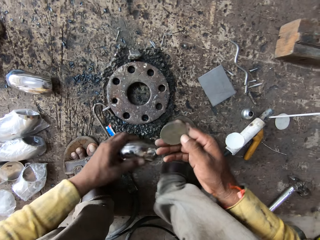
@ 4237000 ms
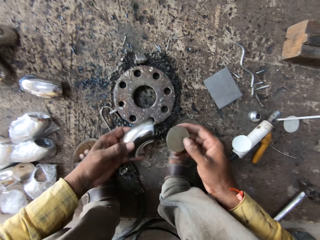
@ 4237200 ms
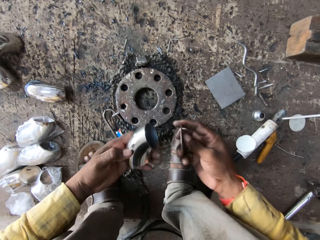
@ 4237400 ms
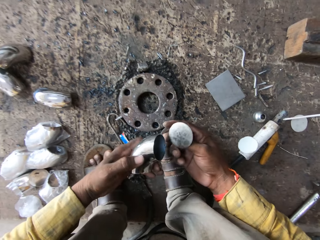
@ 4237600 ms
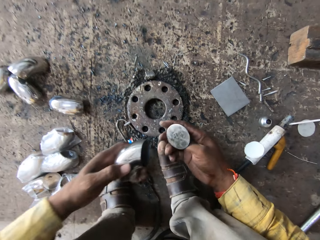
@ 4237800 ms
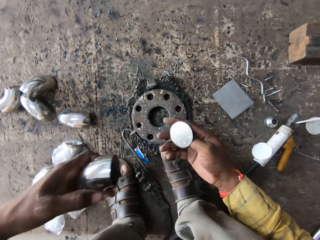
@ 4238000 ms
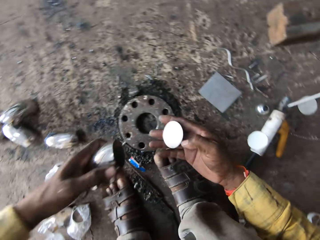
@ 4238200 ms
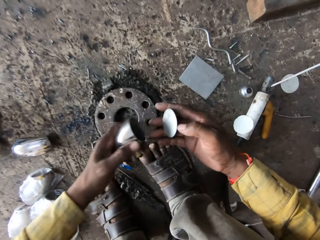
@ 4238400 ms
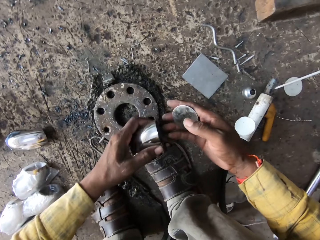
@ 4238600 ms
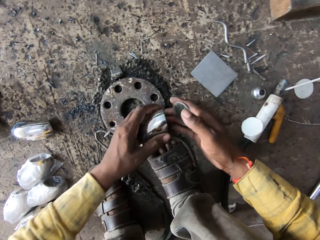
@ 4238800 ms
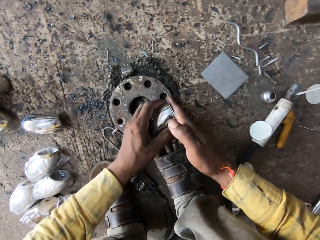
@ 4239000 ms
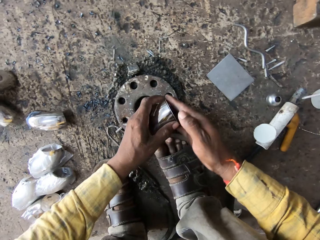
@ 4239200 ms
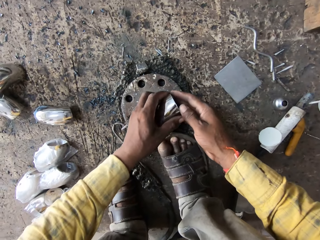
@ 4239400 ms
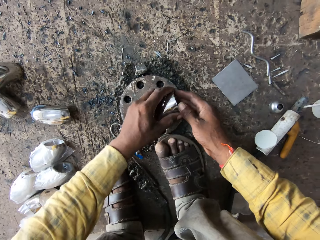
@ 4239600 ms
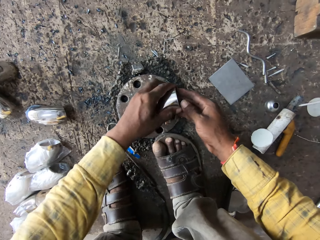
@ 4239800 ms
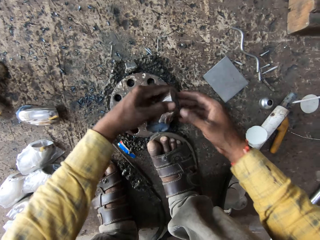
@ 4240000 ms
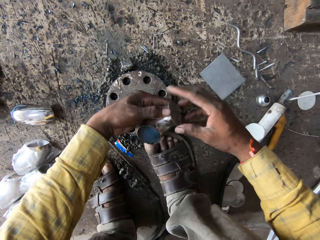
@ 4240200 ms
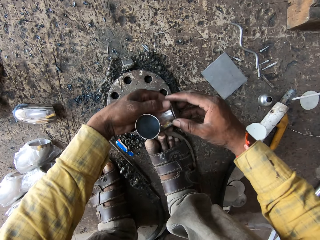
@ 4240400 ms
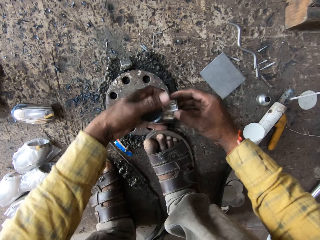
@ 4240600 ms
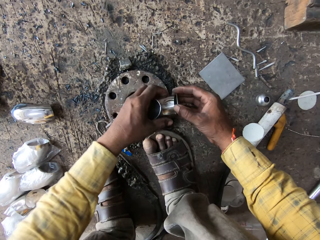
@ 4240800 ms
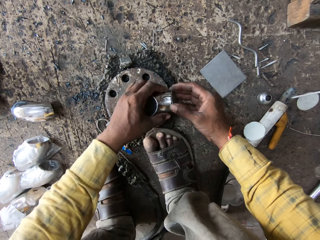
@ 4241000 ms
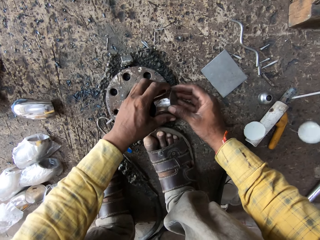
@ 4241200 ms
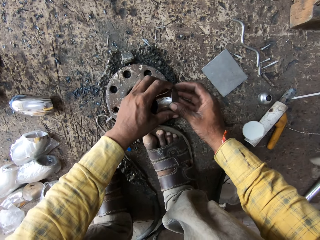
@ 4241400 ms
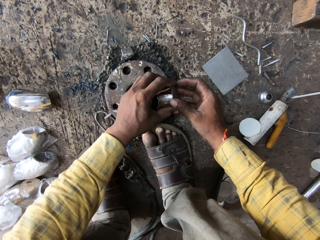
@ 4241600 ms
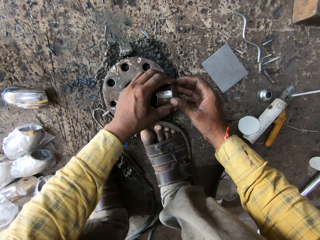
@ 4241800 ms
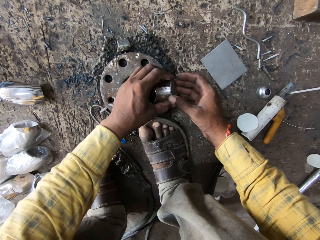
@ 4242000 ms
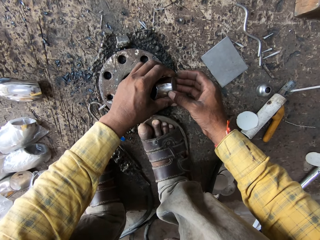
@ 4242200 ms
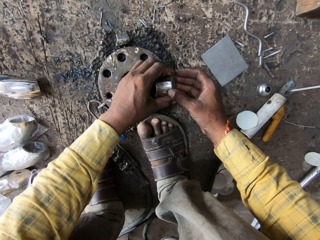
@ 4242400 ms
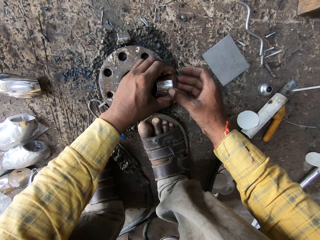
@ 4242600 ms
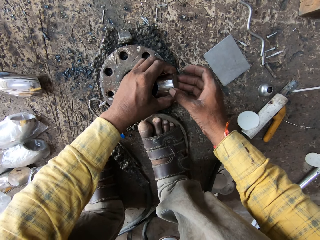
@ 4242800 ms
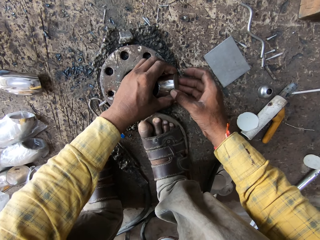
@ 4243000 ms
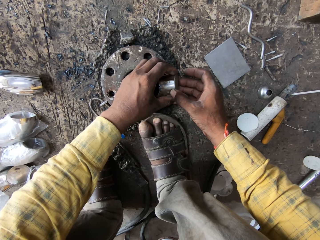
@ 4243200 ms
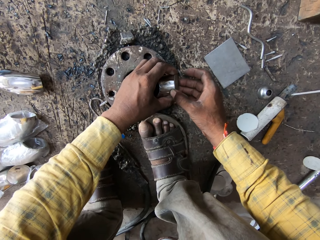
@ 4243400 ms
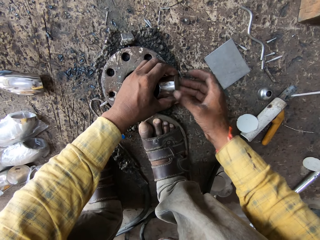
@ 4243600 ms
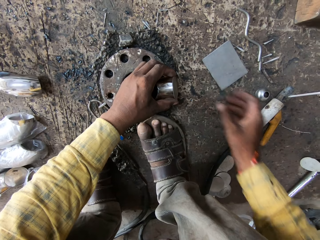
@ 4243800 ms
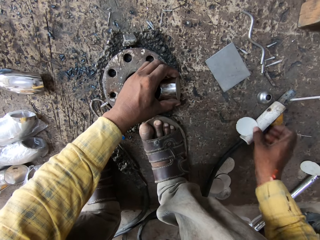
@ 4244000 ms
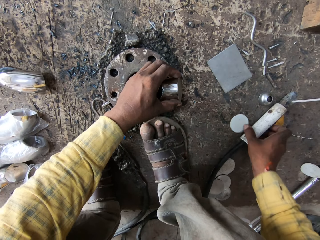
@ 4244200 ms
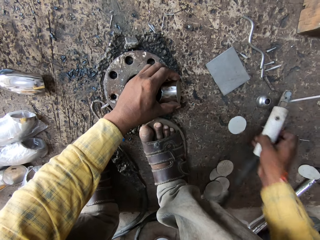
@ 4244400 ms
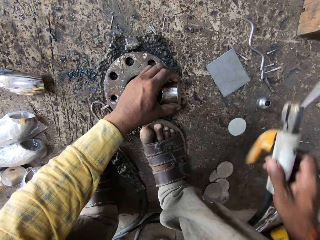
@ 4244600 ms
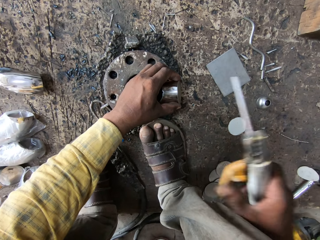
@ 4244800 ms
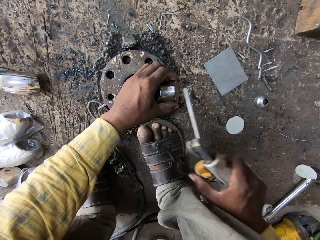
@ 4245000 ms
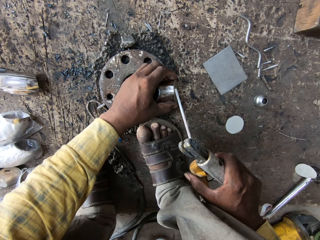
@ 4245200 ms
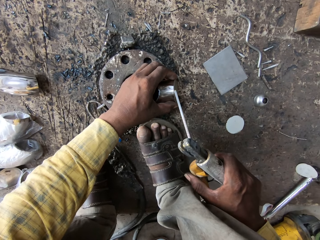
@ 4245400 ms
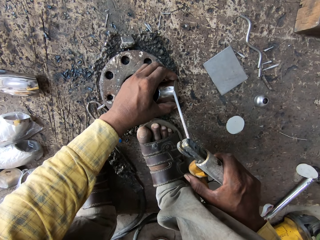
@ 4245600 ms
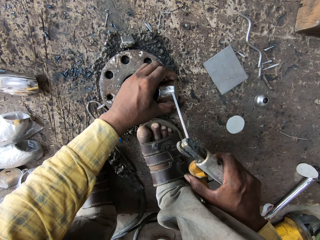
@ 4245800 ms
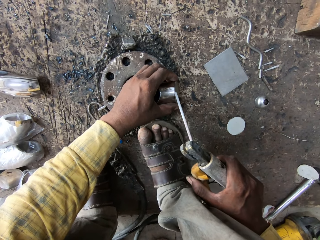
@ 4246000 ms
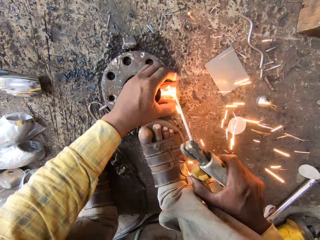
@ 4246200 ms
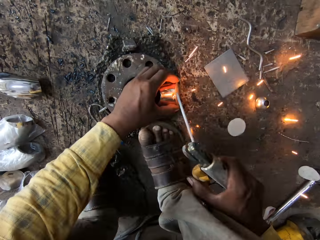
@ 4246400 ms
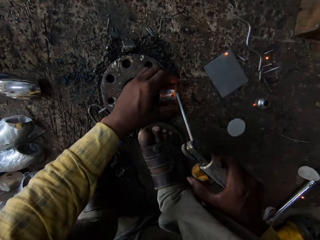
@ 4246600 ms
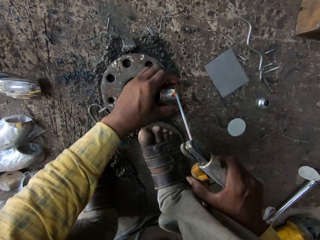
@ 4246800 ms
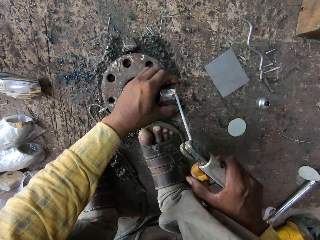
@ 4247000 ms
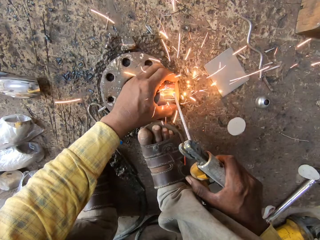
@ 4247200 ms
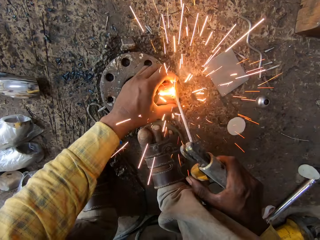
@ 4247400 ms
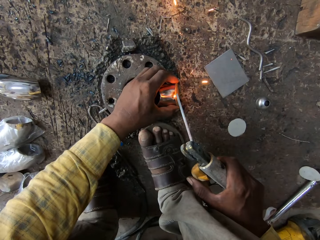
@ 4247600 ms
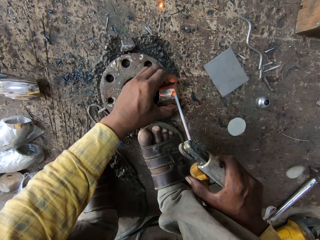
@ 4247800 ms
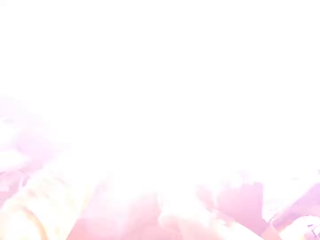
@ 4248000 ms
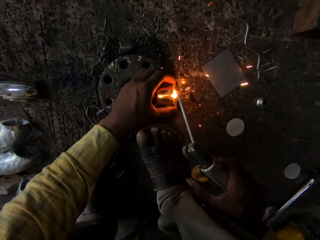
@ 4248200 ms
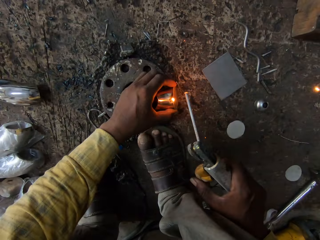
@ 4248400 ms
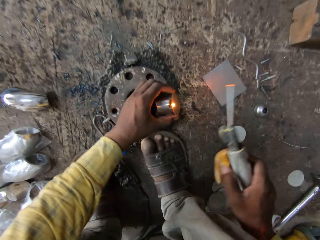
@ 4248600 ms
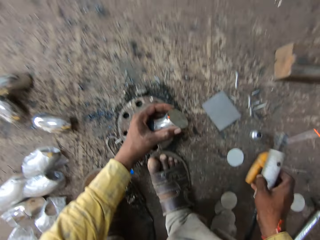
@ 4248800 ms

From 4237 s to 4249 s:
The camera wearer picks up the metal part. They place the cover on the metal part. They pick up the welding torch. They sharpen something. They weld on the metal part.

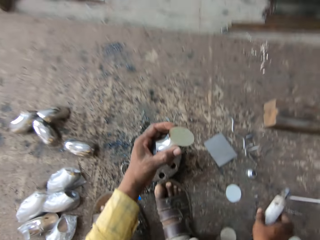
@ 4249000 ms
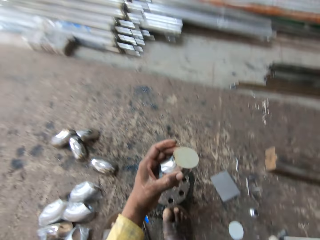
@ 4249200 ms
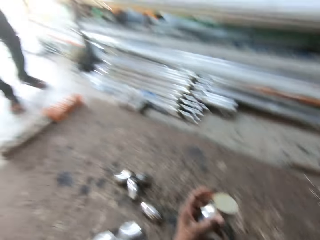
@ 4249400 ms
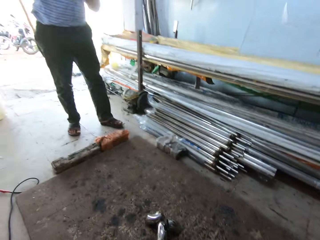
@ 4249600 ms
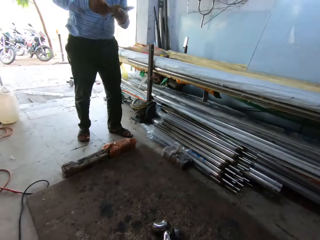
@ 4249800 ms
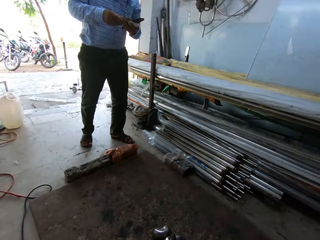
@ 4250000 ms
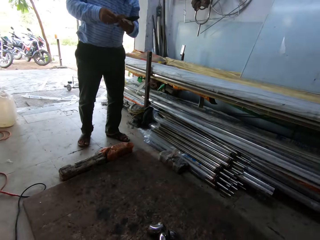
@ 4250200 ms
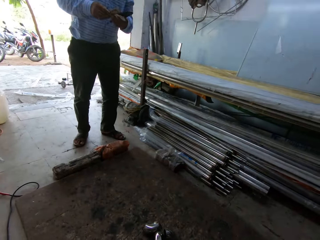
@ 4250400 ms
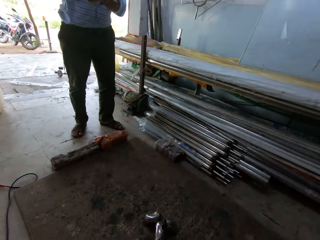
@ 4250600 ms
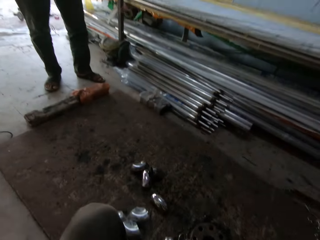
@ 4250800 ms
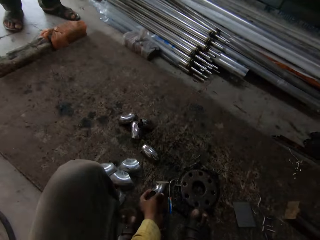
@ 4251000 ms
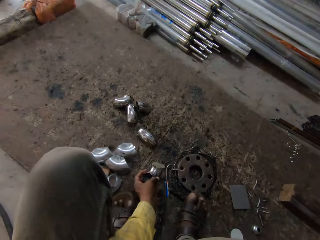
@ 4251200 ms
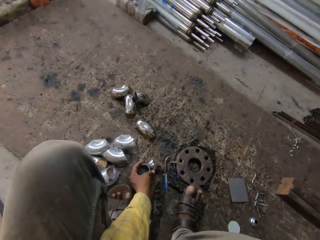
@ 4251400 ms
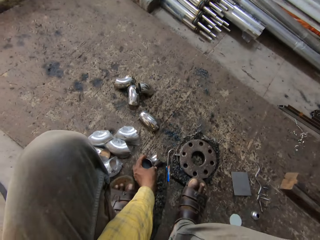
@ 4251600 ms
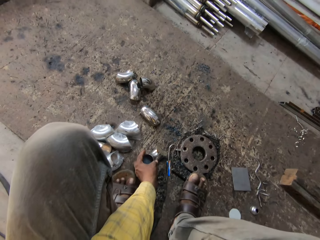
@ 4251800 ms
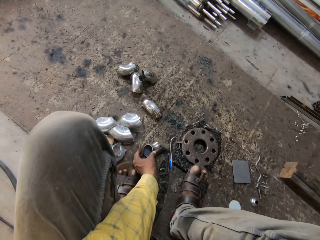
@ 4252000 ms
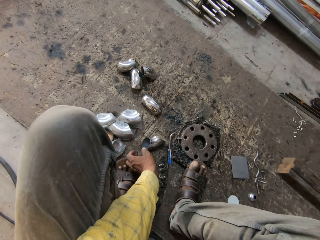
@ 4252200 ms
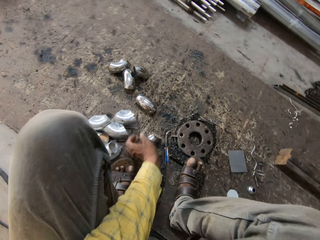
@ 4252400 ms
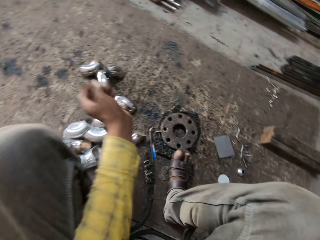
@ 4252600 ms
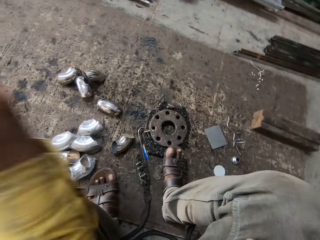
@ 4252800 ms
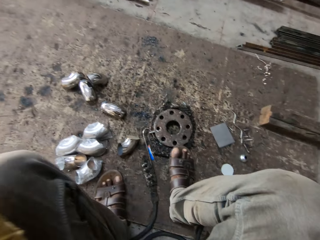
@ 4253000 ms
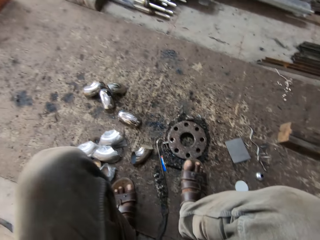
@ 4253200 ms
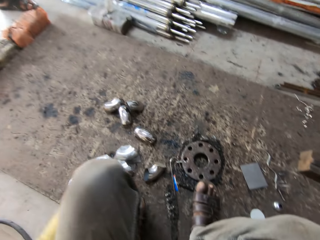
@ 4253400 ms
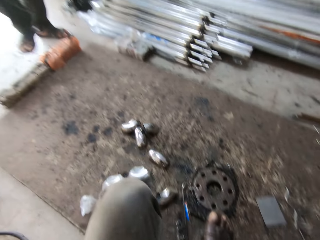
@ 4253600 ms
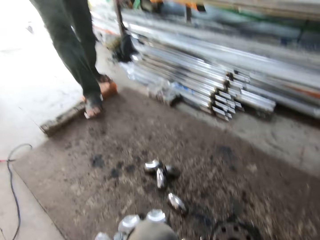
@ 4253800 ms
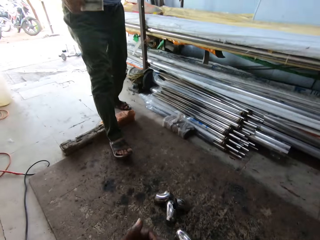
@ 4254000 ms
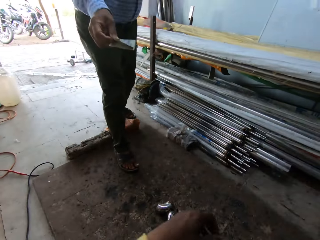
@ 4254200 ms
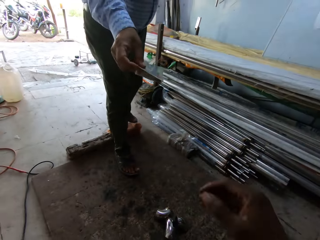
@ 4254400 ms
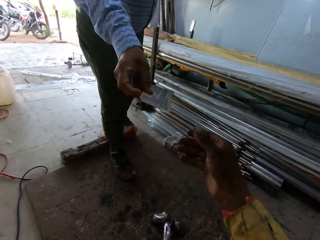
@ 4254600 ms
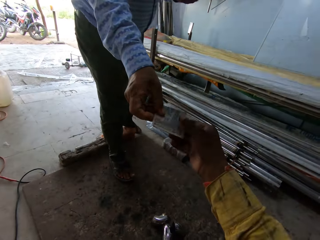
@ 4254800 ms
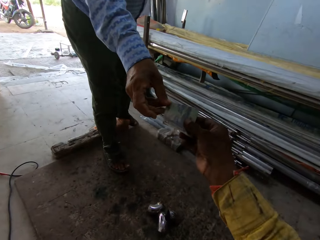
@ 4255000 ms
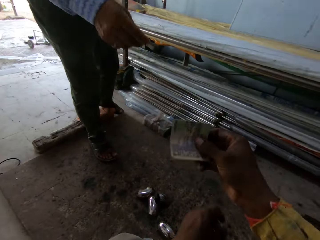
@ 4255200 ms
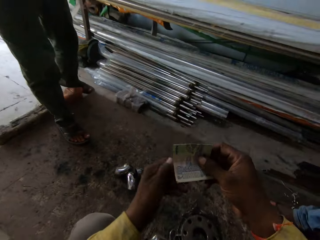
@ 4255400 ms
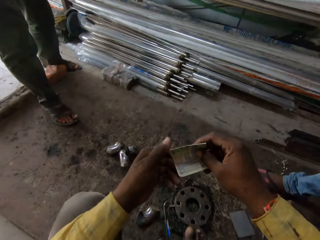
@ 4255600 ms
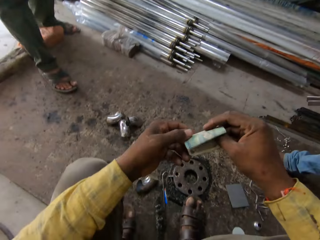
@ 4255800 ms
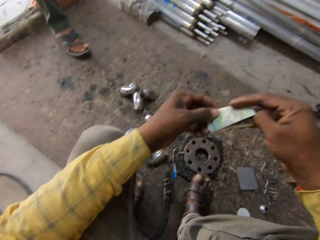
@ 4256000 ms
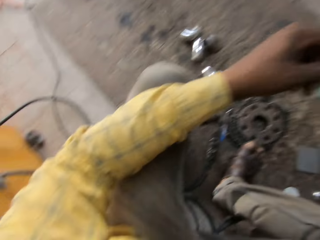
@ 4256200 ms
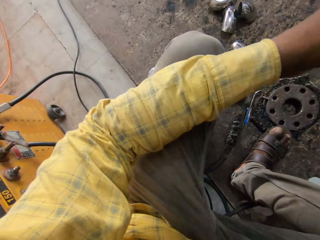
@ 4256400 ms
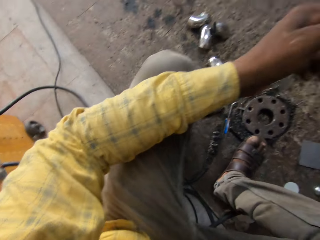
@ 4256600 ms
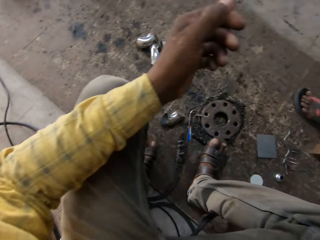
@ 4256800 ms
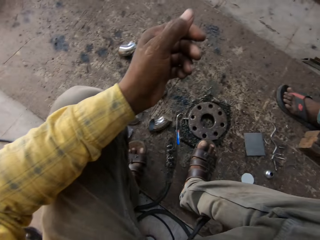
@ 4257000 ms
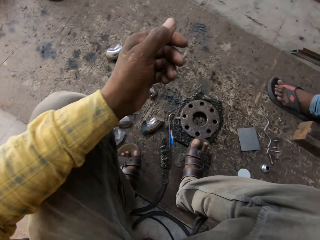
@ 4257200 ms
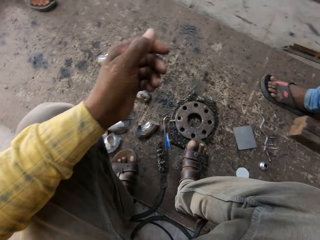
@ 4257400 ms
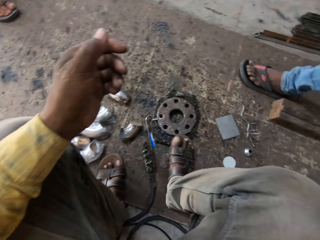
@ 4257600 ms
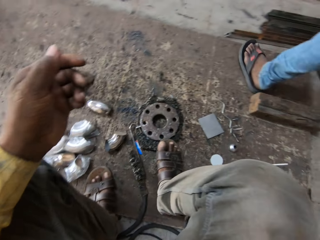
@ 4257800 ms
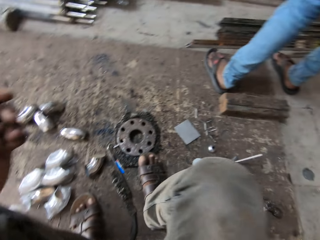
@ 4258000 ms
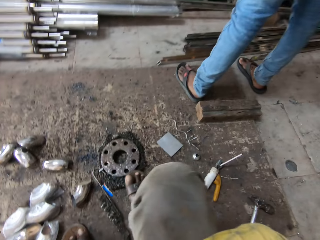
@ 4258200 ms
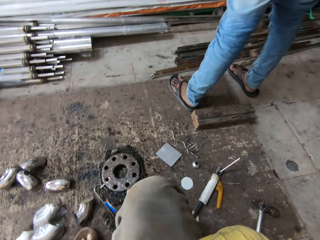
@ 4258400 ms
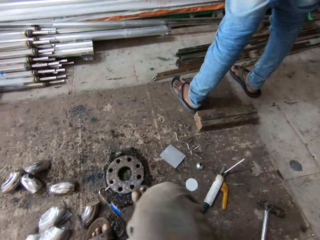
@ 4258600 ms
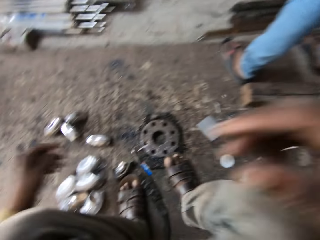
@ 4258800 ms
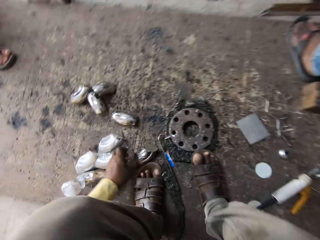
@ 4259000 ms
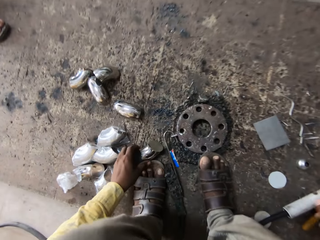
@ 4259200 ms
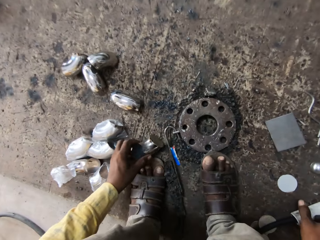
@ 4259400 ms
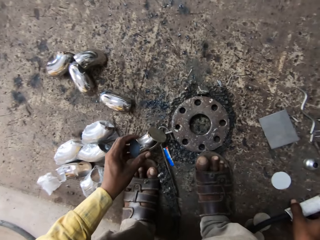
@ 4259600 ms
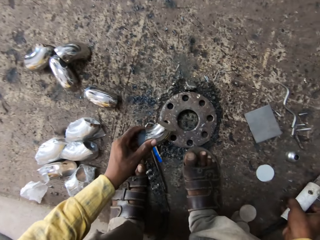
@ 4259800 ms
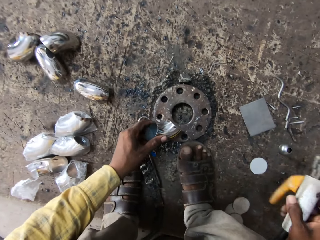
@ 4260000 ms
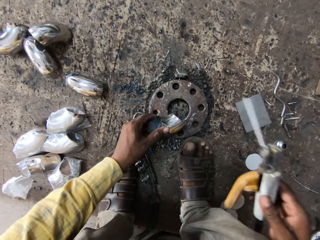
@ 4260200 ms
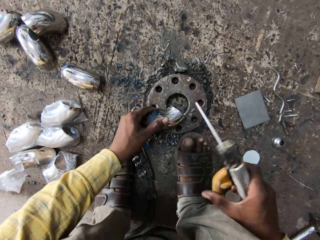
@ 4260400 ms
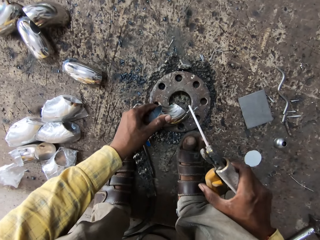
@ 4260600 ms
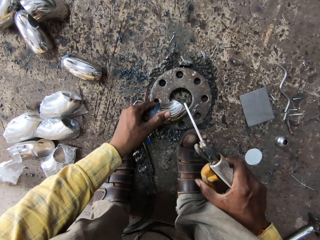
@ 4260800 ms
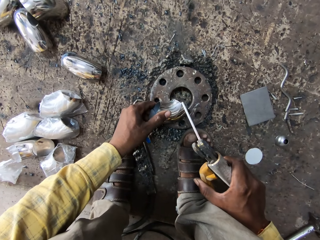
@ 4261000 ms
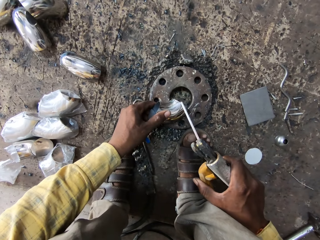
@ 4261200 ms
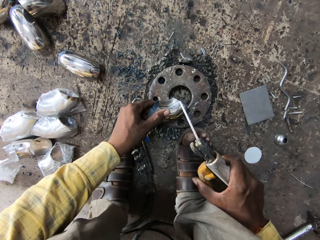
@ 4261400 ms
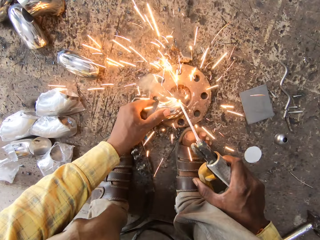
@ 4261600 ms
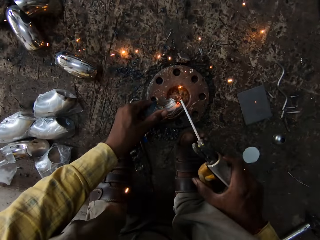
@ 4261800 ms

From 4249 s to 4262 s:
The camera wearer drops the welding torch. They lift the metal part. They look around. They drop the metal part. They adjust the camera. A man gives the camera wearer money. The camera wearer folds the money. They touch something. They pick up the welding torch.
